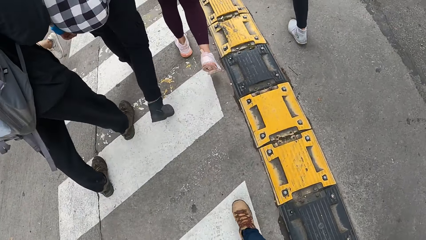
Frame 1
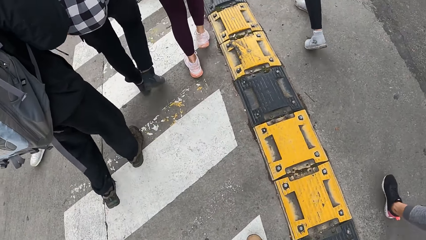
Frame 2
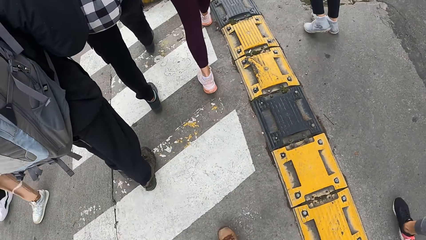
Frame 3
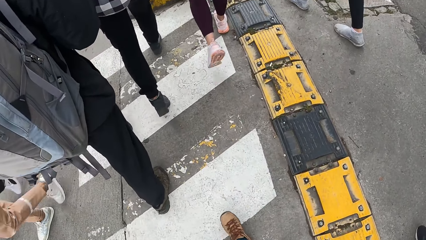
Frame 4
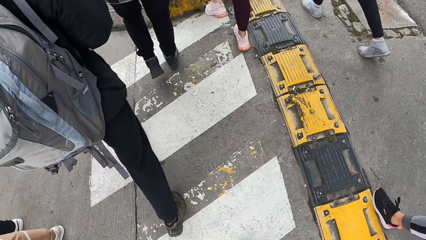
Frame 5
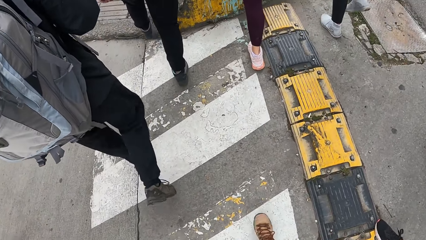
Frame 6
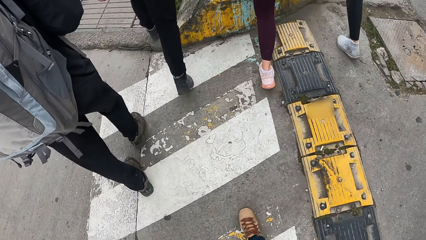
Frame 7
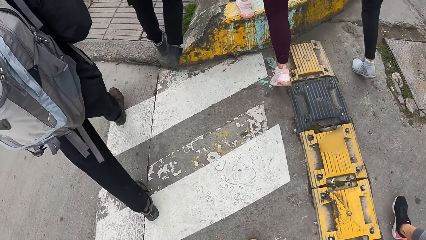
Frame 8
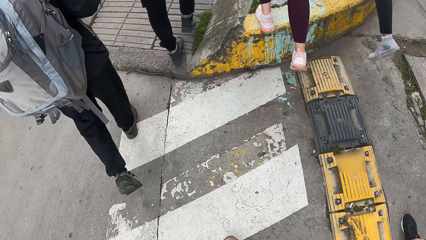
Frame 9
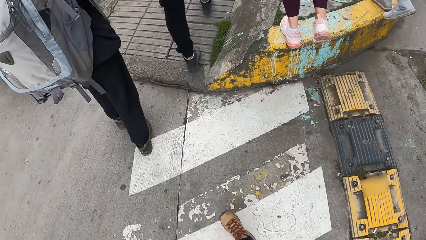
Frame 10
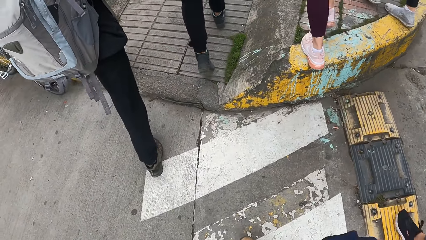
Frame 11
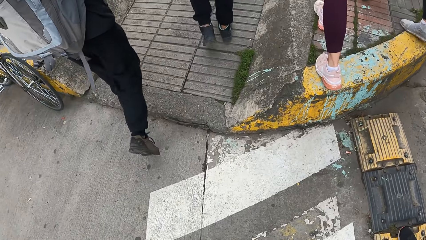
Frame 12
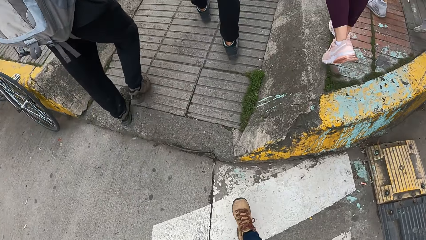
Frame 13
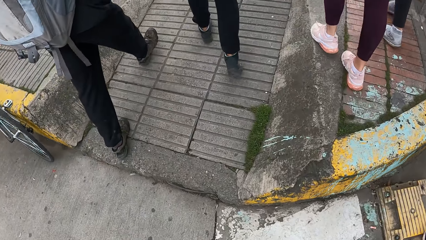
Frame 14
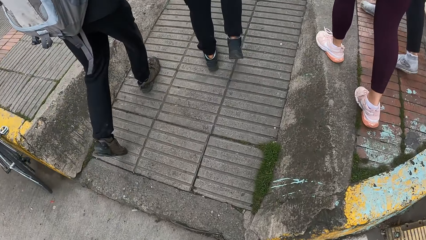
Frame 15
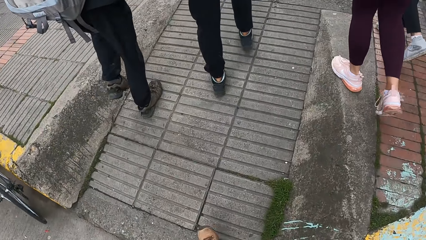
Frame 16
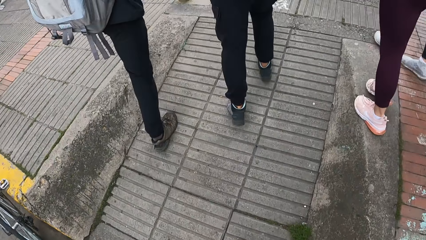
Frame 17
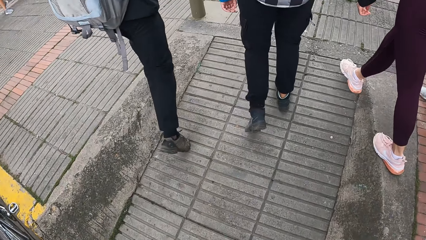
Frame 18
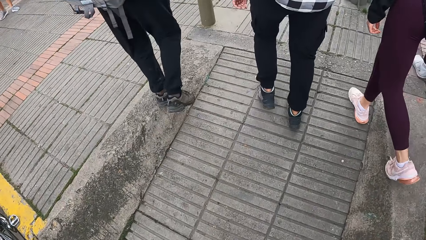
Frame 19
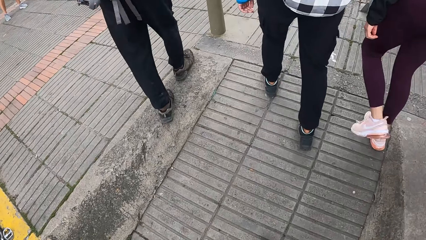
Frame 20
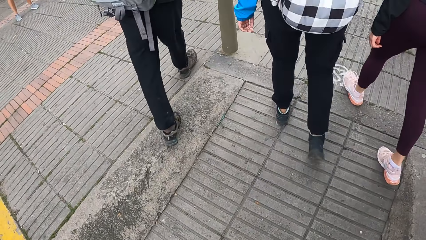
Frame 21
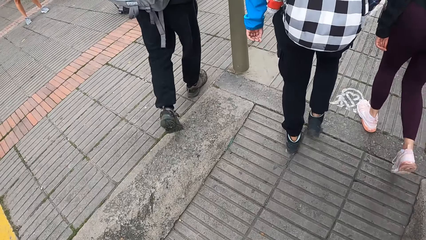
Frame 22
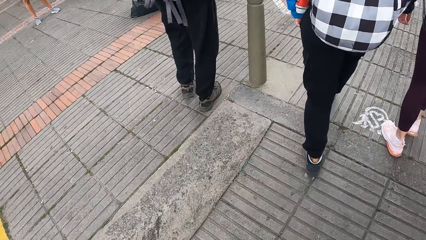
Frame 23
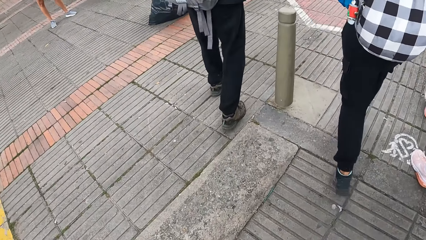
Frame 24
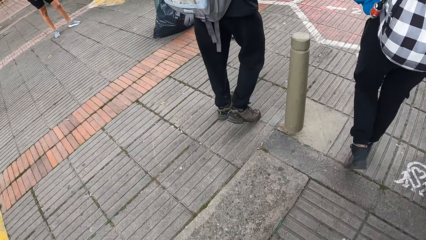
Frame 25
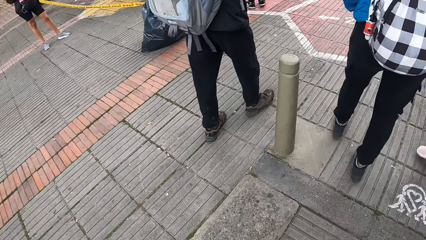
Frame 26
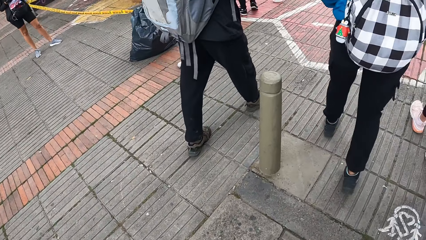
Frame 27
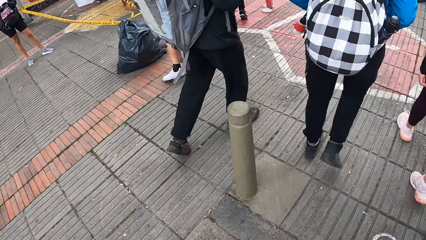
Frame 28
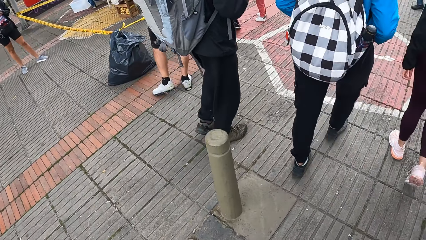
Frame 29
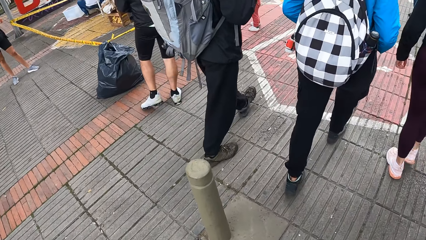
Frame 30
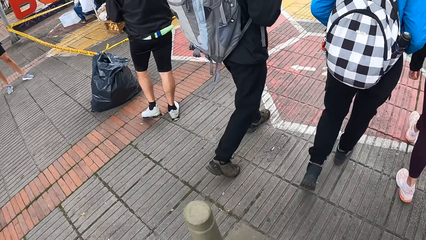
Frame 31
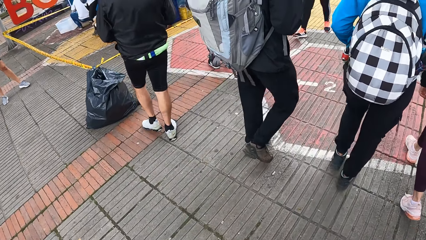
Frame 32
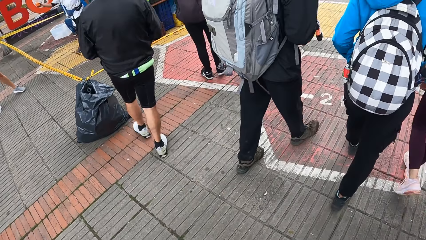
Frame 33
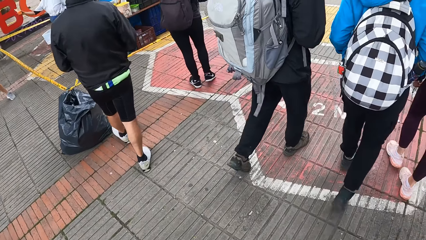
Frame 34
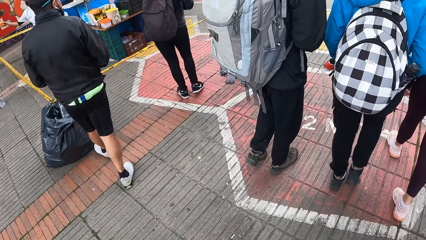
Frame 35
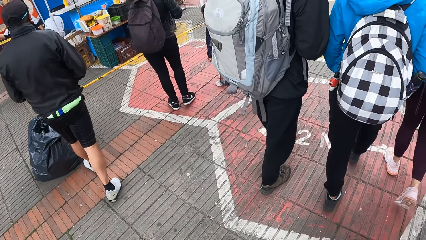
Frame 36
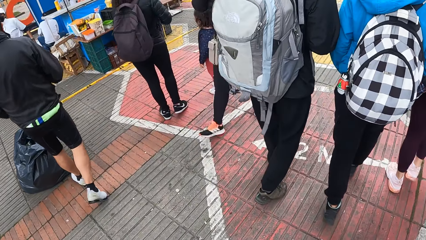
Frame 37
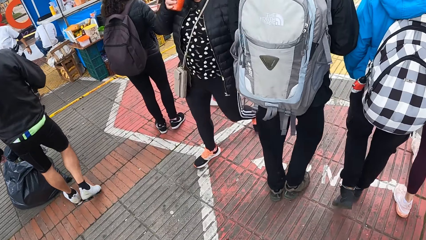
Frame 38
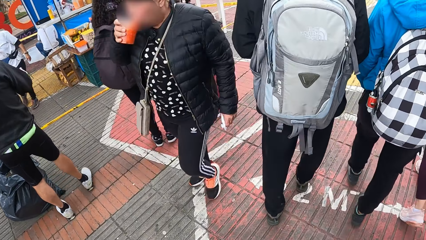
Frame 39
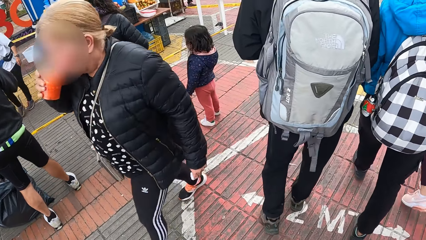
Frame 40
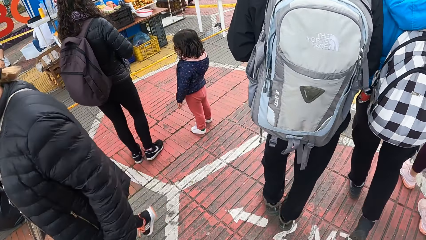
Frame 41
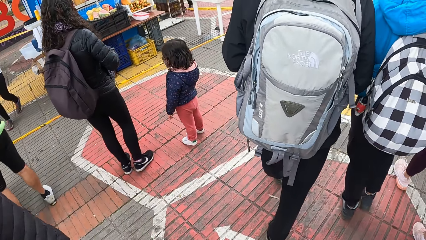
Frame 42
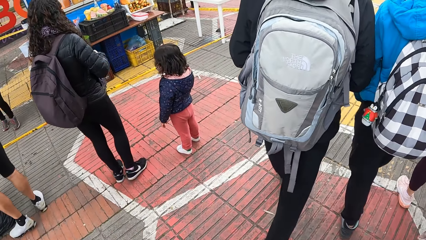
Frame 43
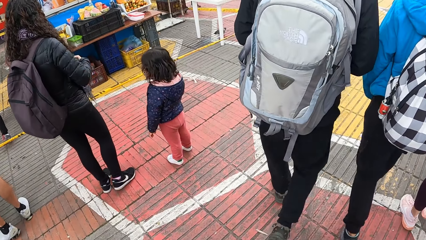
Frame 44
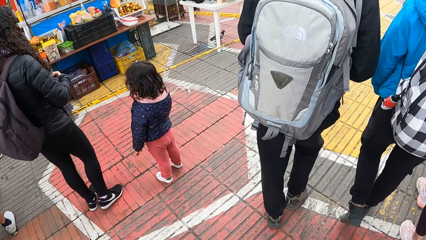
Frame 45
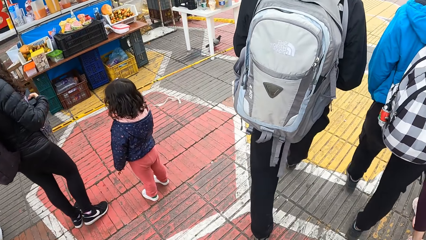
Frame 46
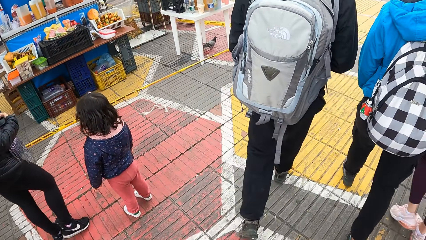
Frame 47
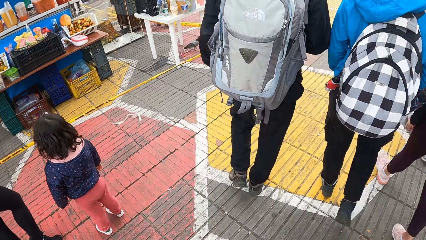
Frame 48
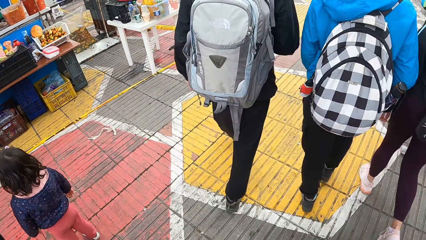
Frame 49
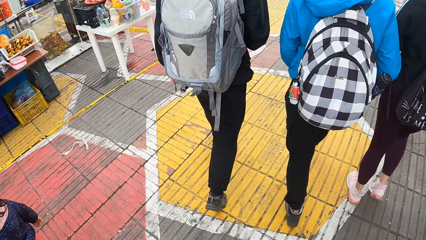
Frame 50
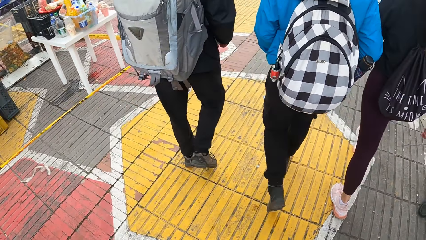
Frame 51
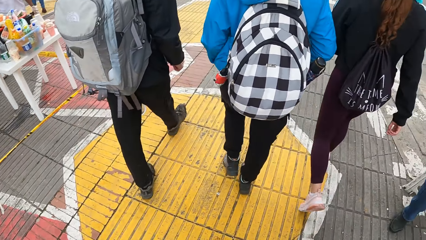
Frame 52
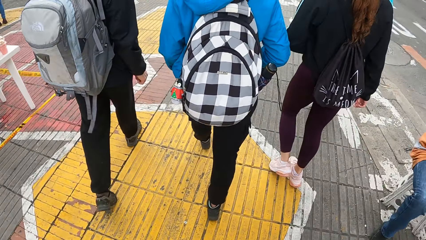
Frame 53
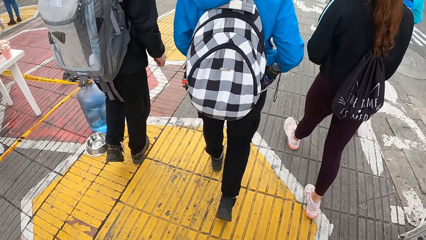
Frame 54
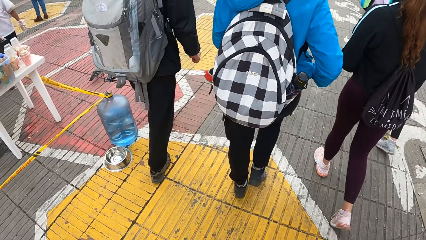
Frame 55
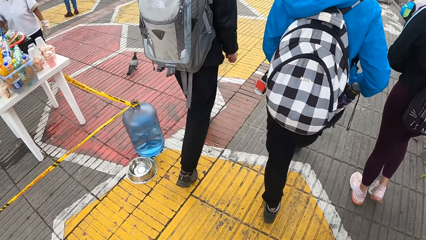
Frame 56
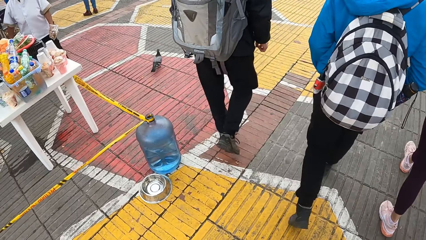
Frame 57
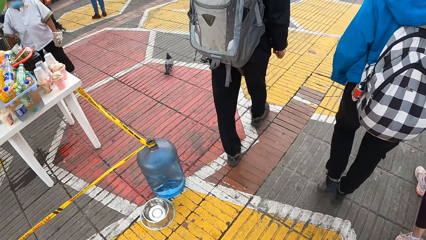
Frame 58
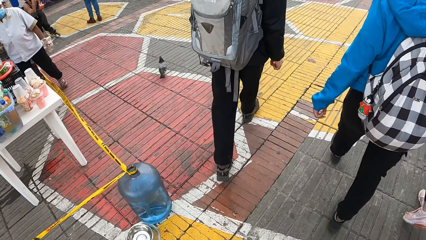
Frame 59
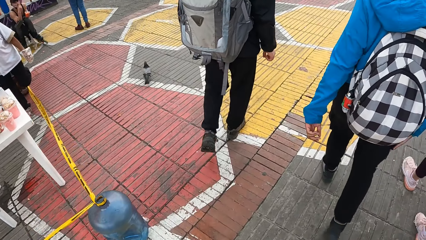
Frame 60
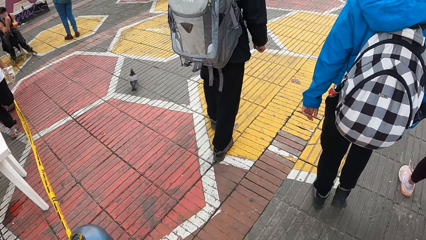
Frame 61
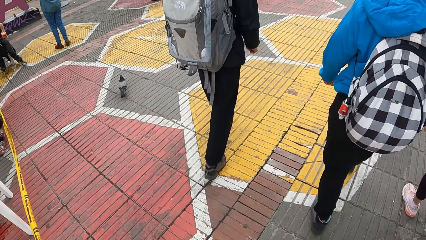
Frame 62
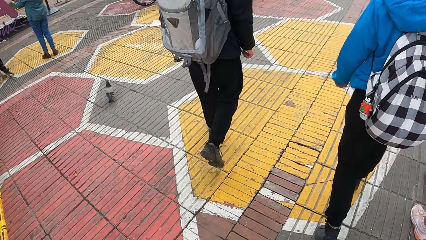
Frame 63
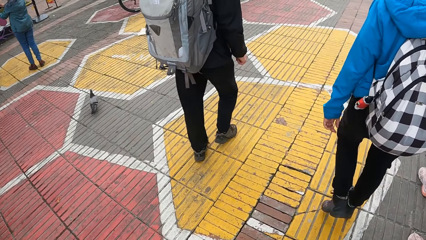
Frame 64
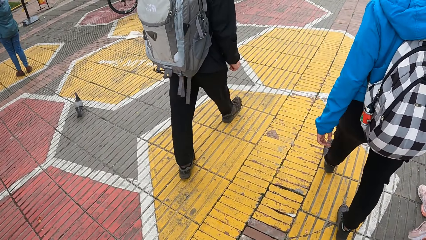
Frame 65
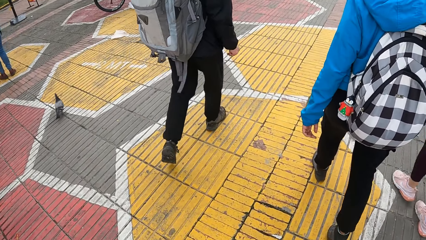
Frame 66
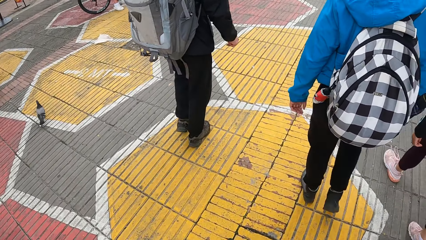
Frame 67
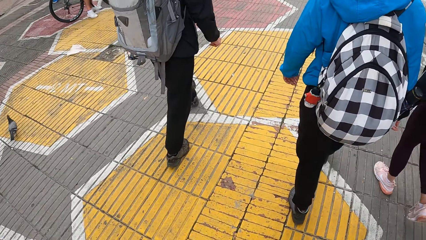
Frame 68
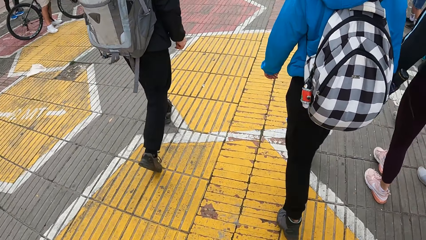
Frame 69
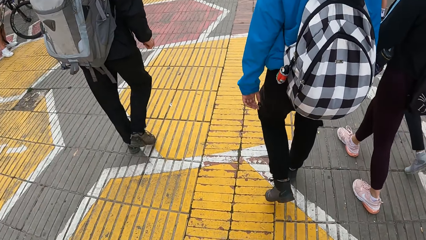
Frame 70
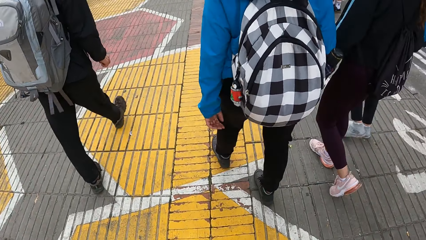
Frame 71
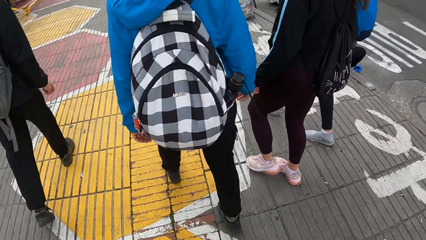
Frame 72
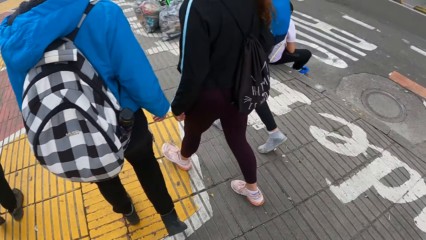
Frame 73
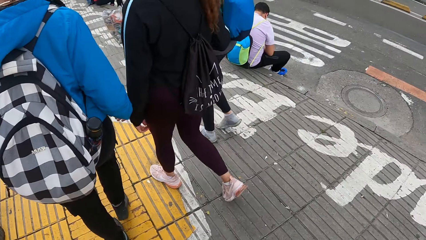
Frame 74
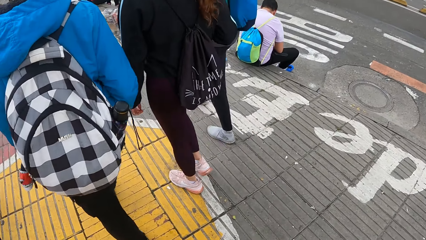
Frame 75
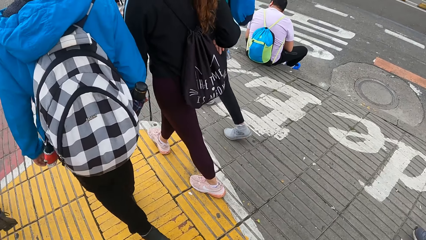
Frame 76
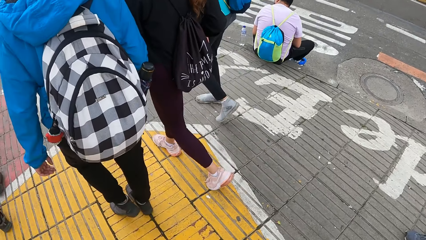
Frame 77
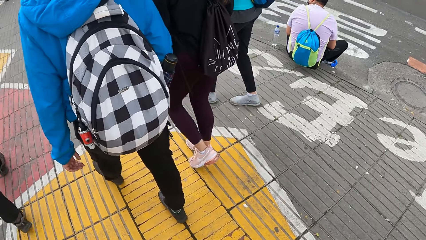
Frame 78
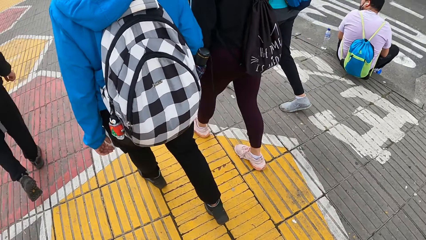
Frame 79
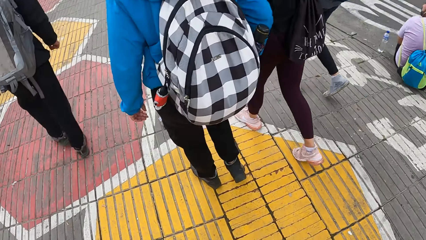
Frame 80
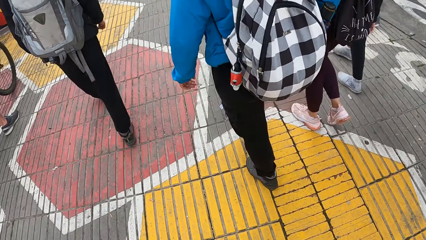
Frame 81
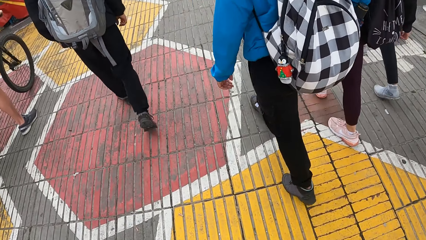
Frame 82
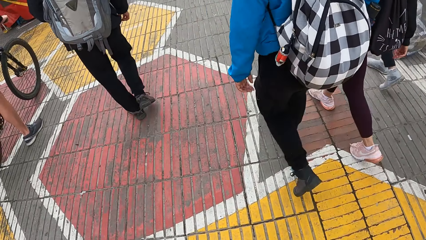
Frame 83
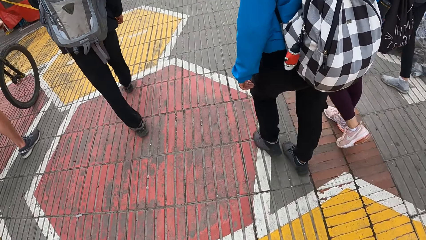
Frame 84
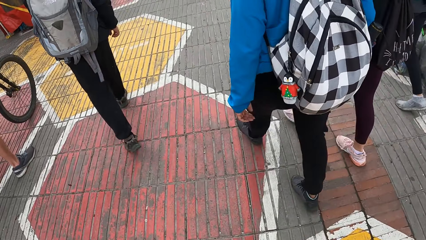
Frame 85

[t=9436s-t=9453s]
The camera wearer walks on a sidewalk with other people. A person sips a drink. Two other people stand on the sidewalk. Another person walks on the sidewalk with other people.
